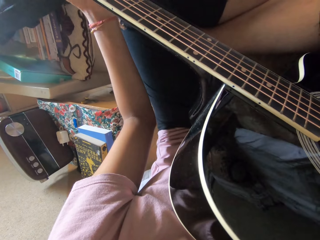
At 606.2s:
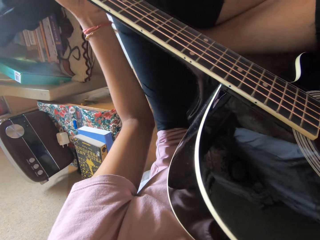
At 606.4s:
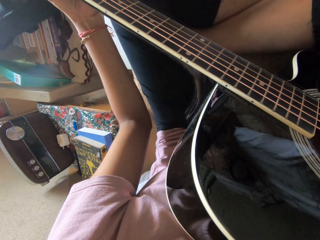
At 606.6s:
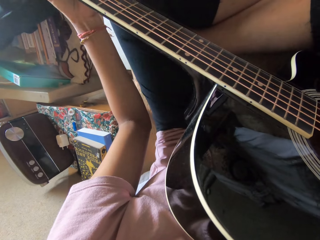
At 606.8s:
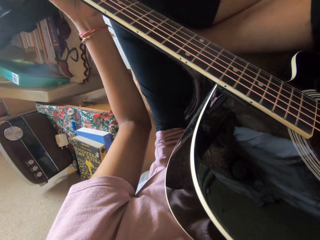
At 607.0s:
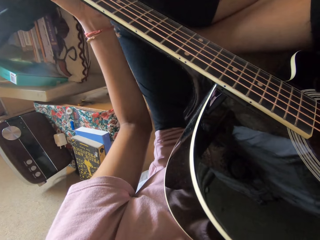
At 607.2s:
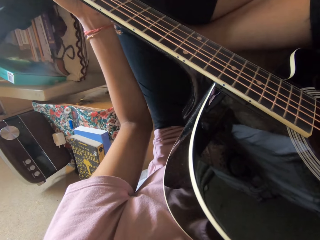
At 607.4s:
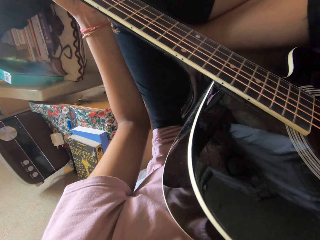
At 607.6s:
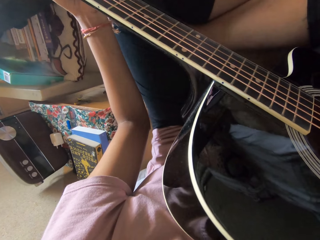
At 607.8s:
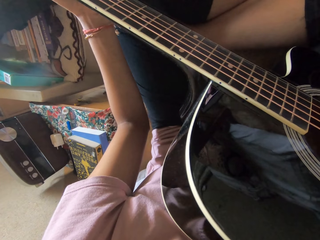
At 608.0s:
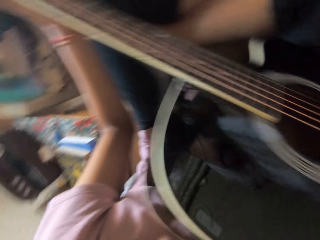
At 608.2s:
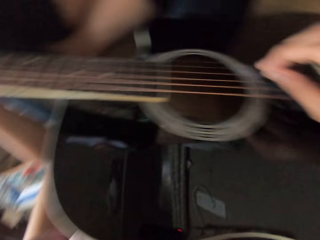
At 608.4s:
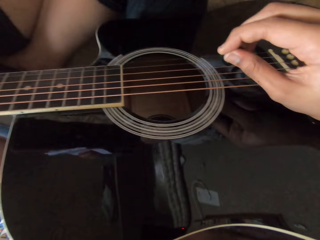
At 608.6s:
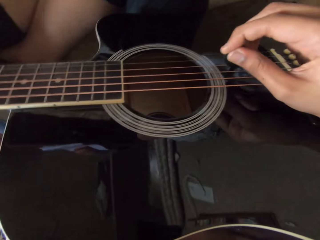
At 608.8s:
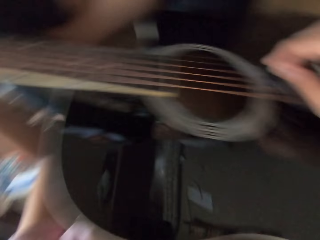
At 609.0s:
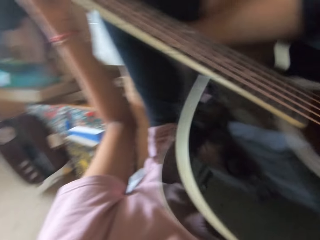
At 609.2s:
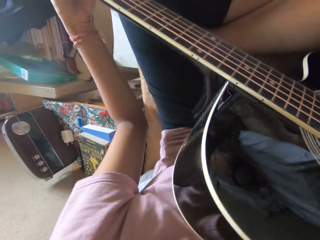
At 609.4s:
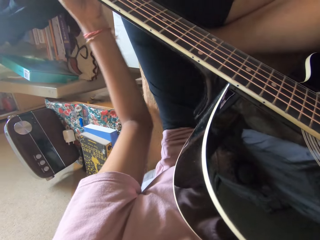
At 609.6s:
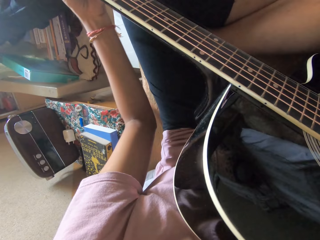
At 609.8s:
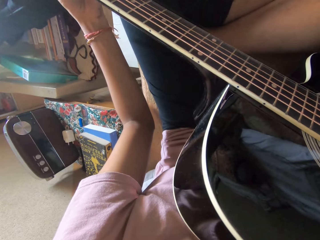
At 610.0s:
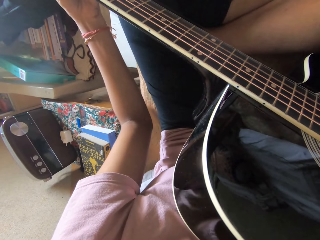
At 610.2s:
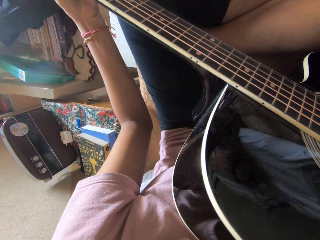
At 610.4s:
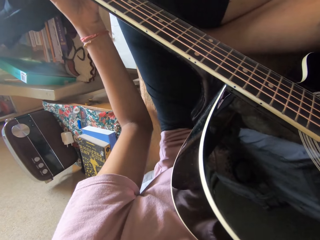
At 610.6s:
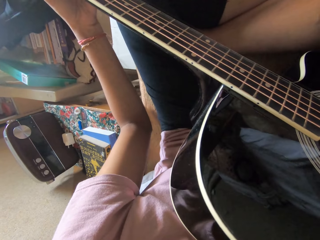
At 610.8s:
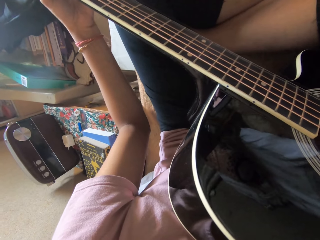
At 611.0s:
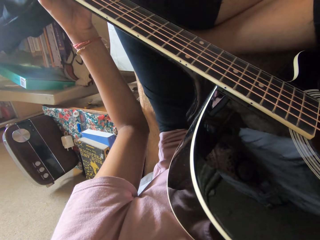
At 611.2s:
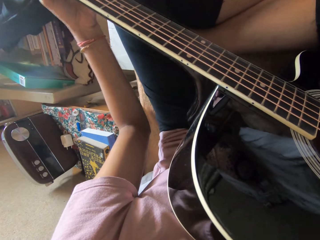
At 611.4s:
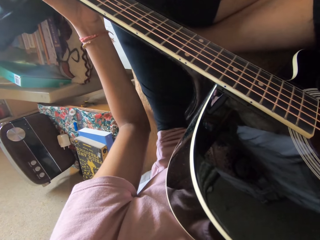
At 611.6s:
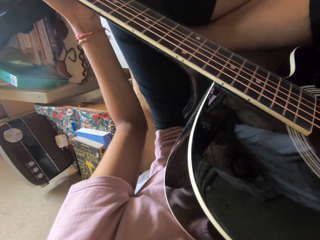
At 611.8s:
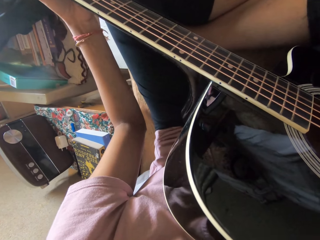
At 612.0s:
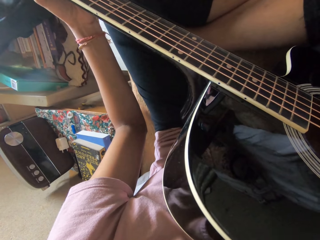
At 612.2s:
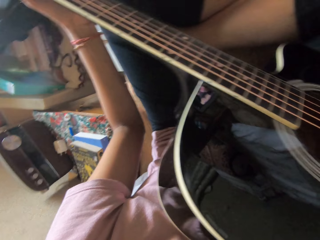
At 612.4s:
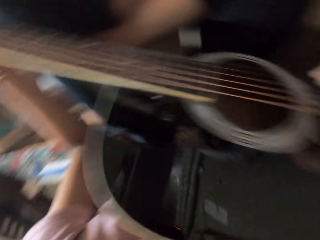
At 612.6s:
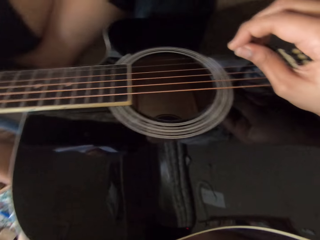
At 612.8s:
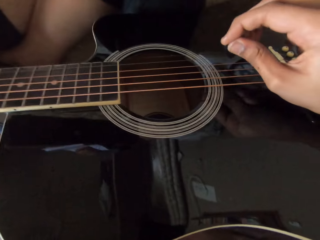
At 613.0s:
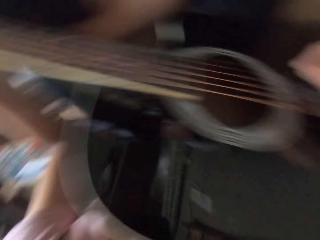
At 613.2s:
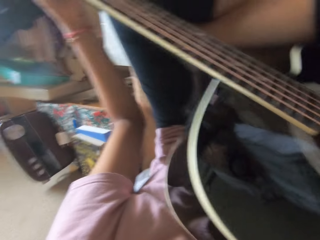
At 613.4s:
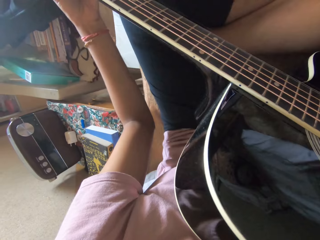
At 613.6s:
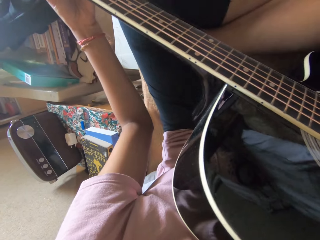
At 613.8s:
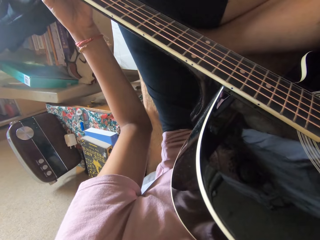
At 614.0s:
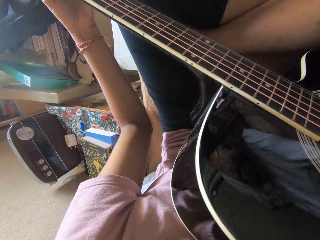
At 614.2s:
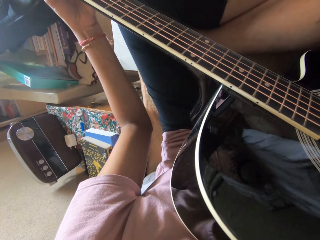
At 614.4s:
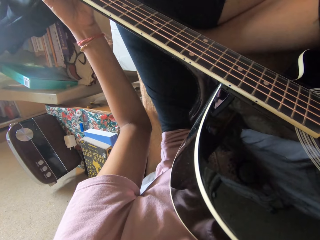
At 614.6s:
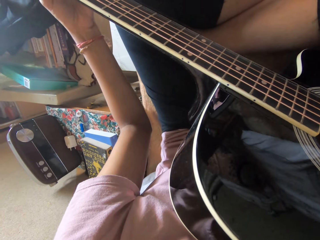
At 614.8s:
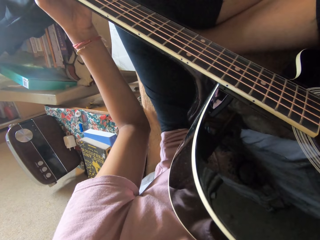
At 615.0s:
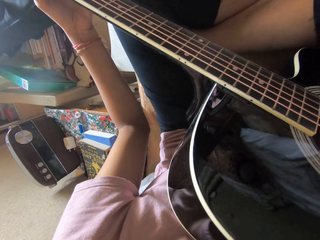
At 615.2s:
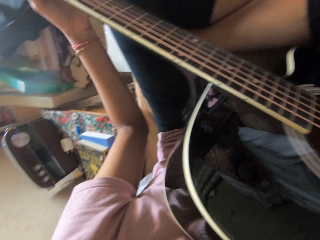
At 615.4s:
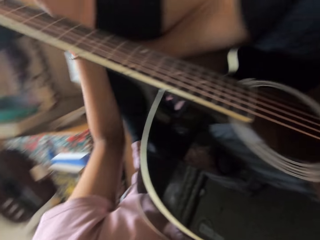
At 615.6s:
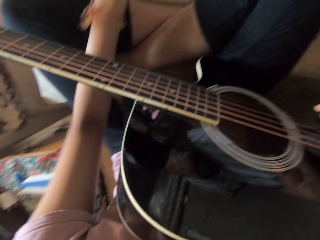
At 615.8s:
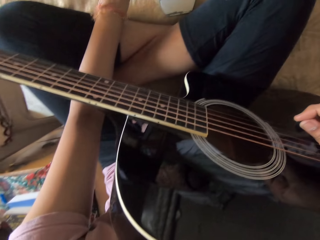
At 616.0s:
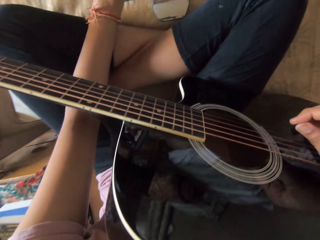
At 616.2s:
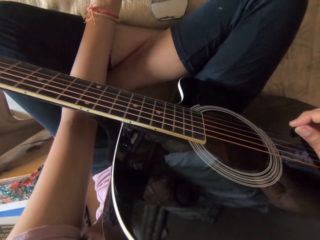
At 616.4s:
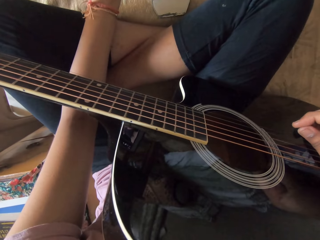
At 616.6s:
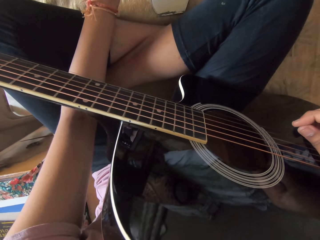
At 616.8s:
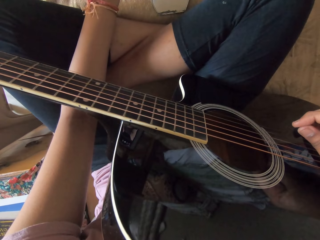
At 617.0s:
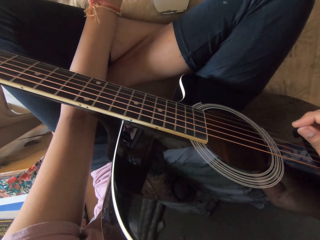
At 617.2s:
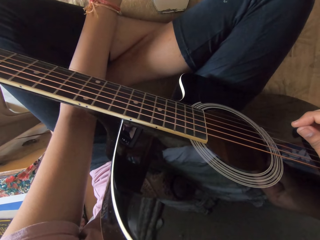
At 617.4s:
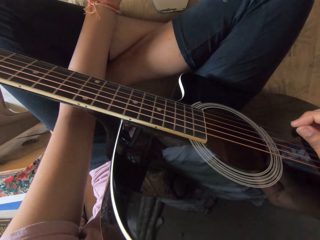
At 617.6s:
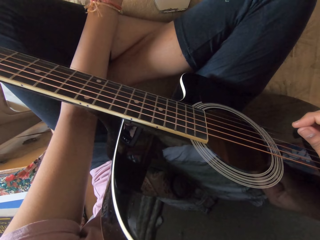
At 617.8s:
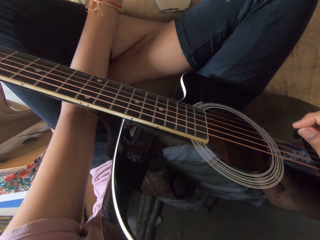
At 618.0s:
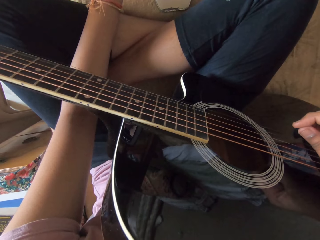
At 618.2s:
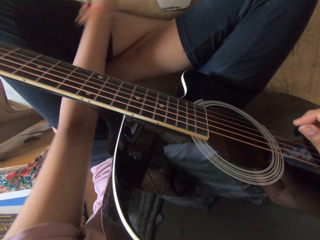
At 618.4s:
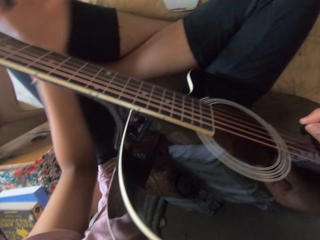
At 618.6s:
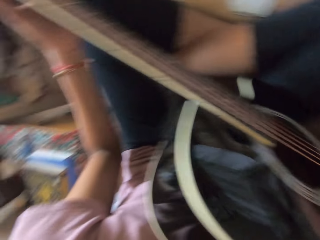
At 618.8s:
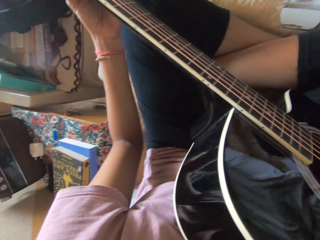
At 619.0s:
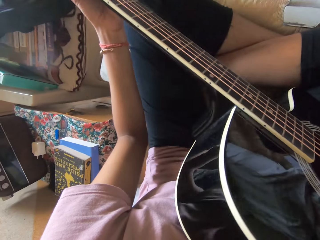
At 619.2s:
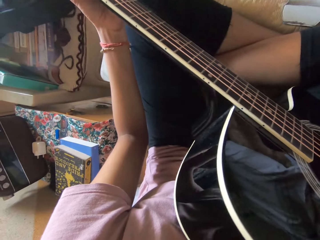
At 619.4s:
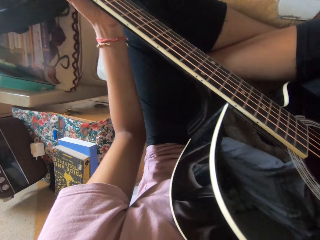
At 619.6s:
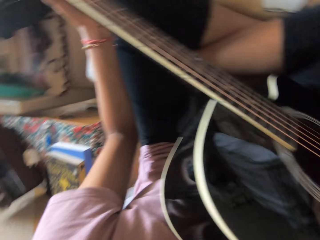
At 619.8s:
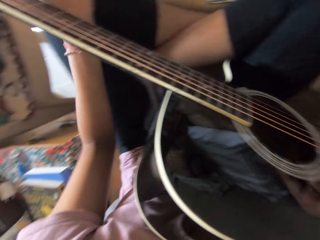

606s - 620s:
The camera wearer taps on the tablet. They adjust the guitar.

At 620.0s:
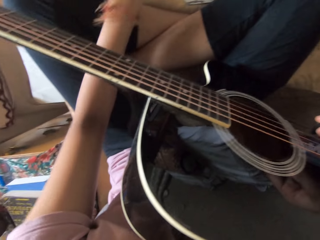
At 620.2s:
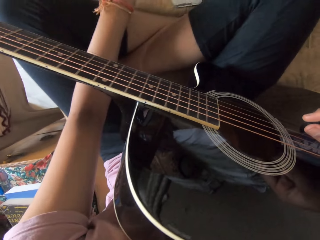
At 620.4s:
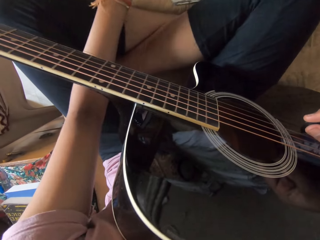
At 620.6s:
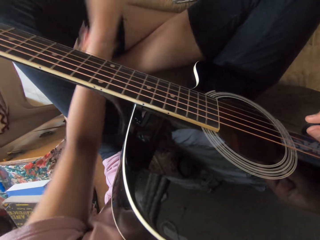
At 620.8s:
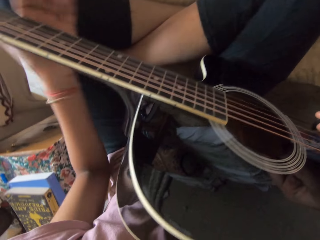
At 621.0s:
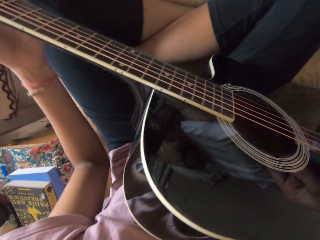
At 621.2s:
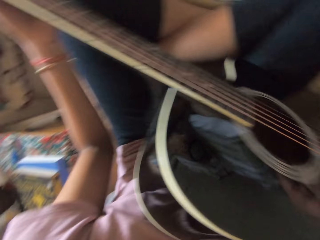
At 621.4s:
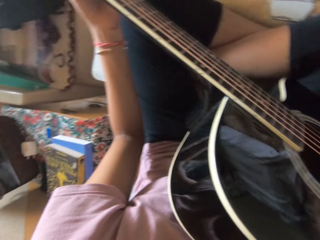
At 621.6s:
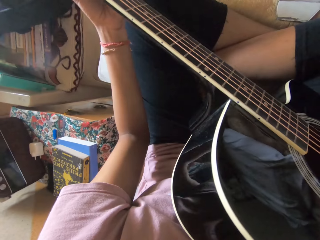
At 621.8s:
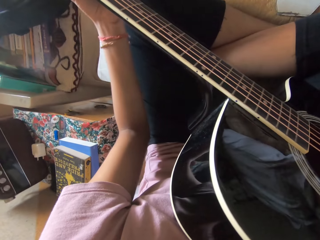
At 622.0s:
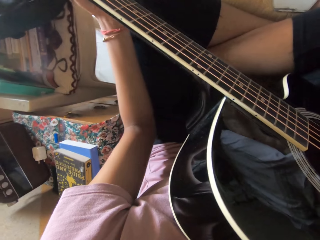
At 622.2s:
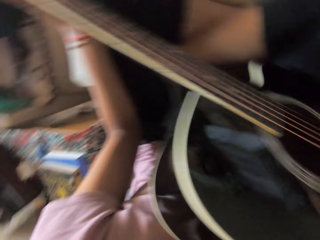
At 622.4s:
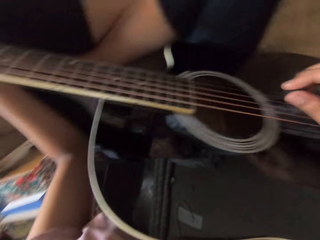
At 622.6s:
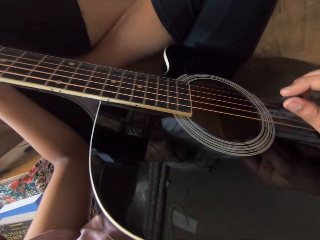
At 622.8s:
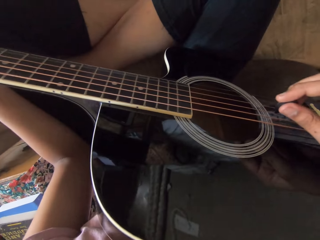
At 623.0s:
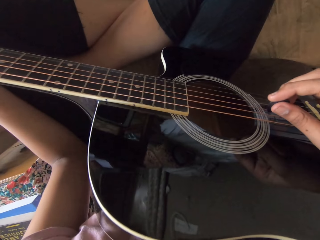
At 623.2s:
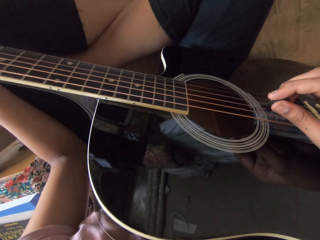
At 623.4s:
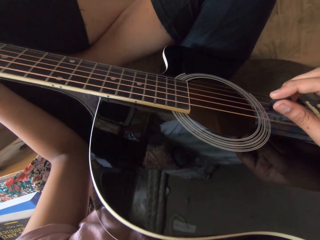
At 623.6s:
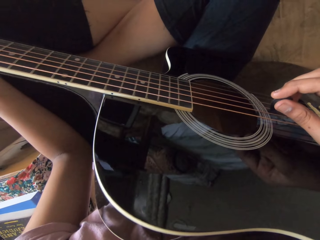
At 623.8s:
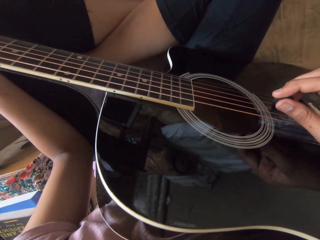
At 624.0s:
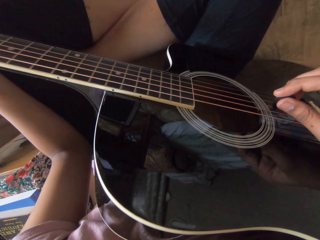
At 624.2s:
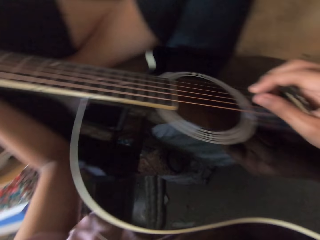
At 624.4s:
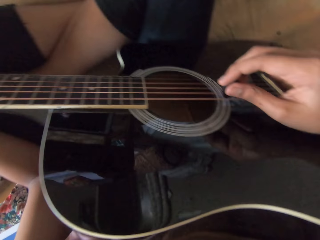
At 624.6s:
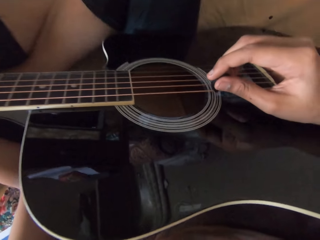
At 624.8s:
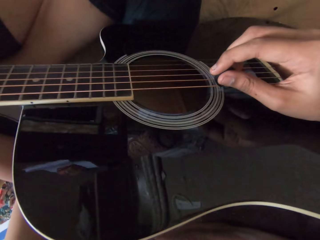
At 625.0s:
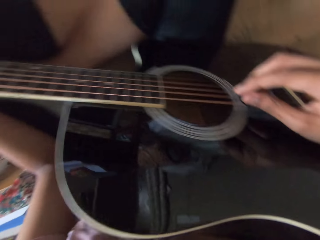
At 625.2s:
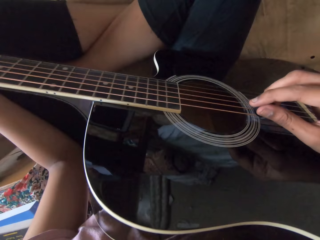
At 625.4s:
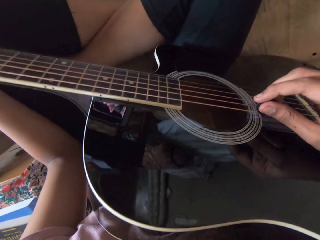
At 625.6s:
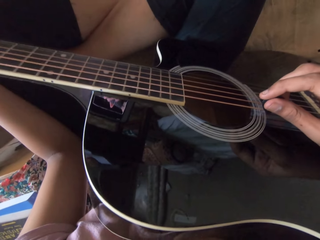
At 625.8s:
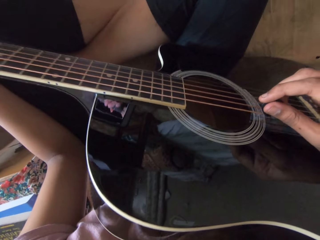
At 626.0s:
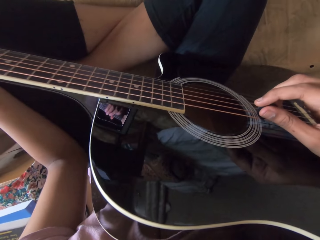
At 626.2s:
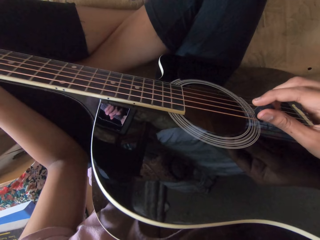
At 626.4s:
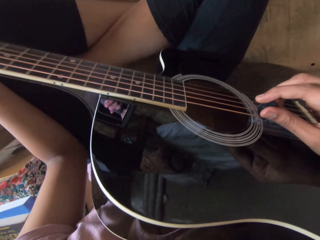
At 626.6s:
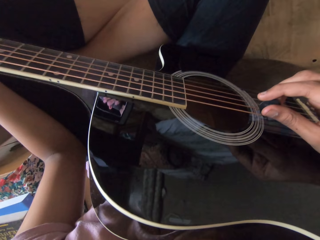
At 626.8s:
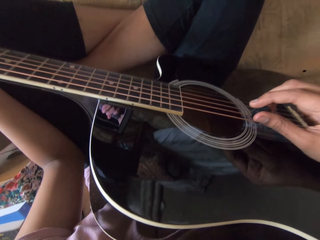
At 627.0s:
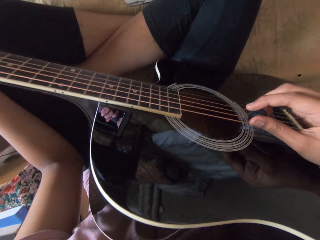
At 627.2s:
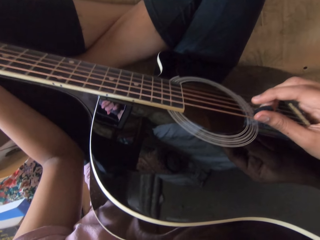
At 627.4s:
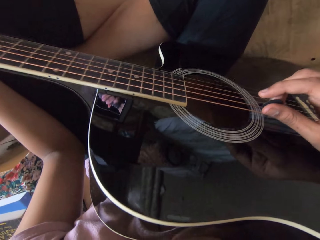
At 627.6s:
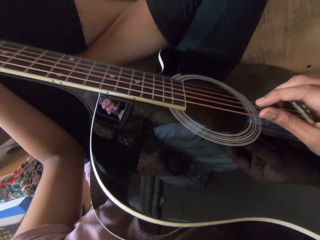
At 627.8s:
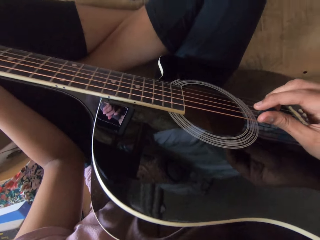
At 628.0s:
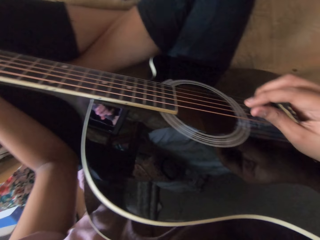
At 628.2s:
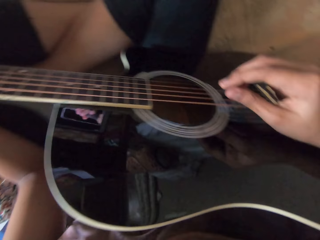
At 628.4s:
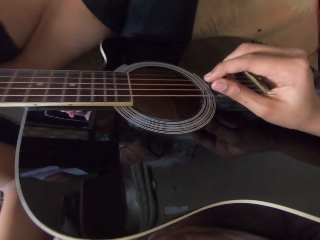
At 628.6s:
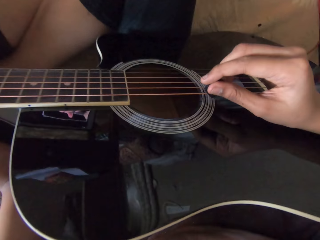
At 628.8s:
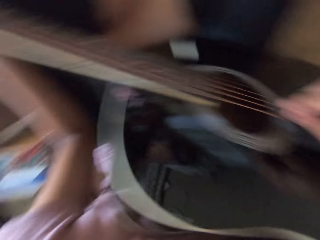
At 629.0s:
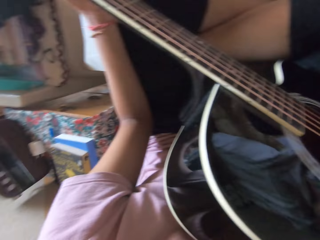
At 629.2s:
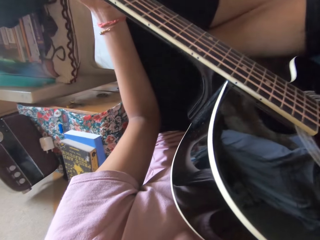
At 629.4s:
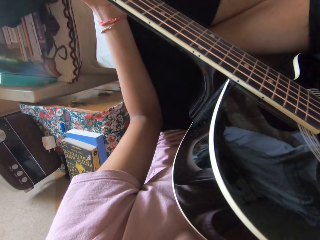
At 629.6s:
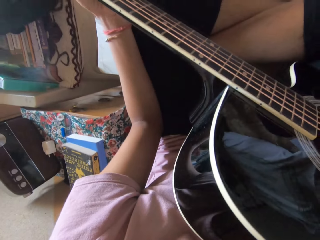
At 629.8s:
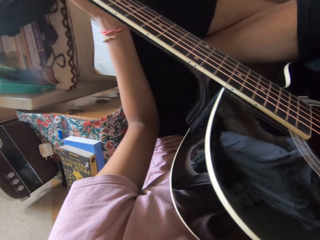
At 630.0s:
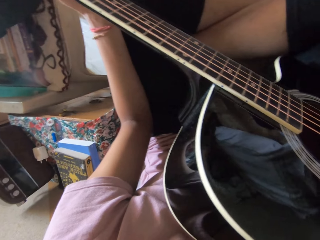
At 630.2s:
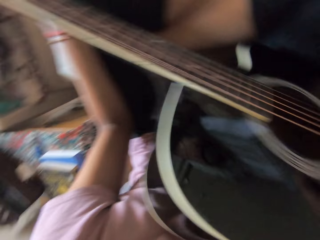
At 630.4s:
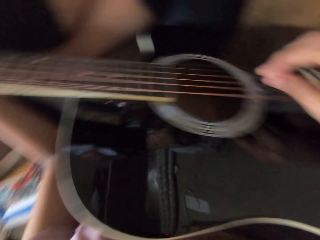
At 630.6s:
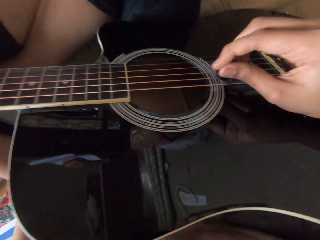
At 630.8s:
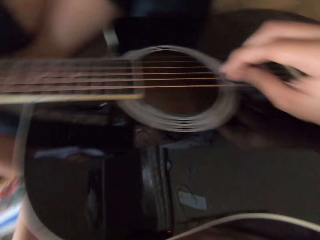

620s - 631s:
The camera wearer taps on the tablet. They adjust the guitar. They hold the guitar. They play the guitar.
